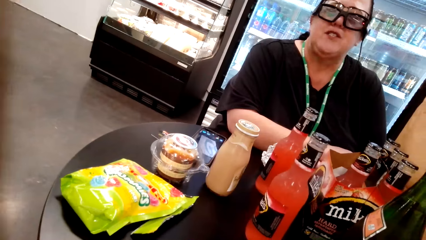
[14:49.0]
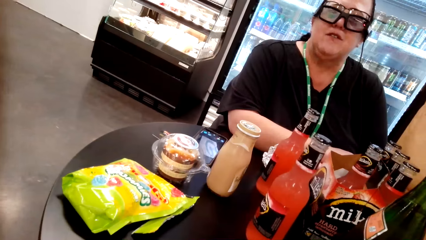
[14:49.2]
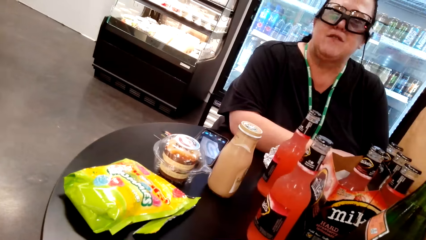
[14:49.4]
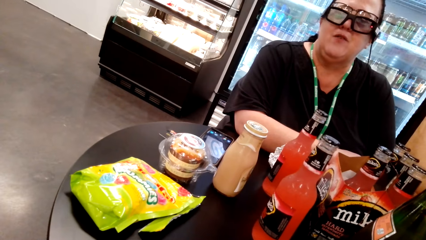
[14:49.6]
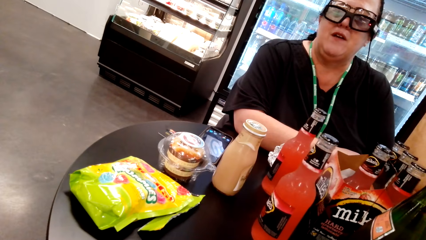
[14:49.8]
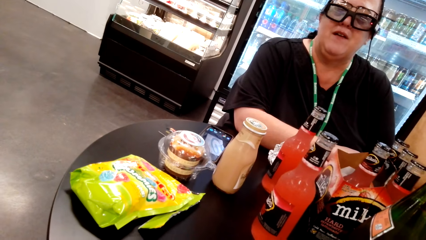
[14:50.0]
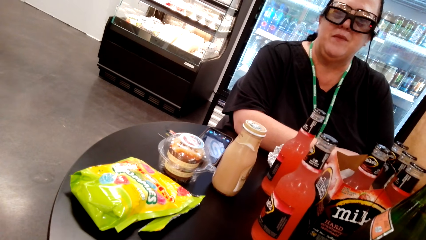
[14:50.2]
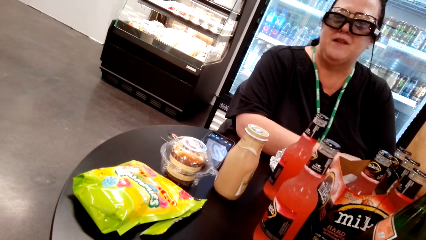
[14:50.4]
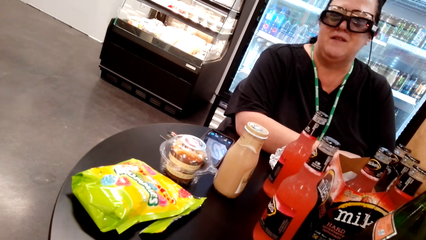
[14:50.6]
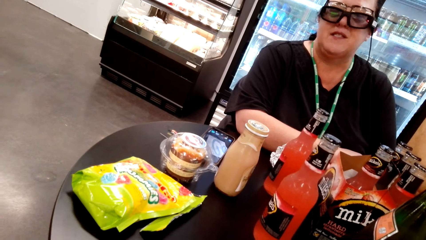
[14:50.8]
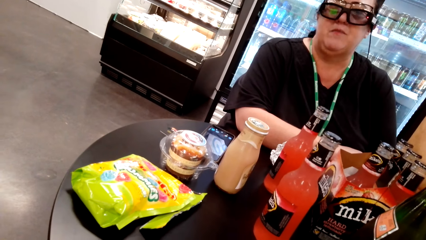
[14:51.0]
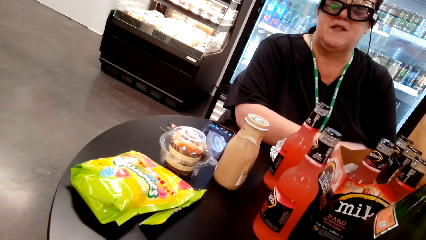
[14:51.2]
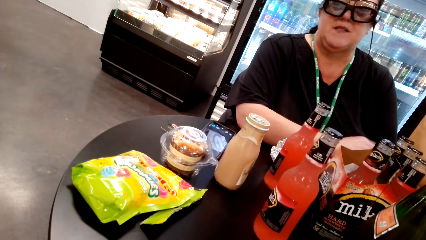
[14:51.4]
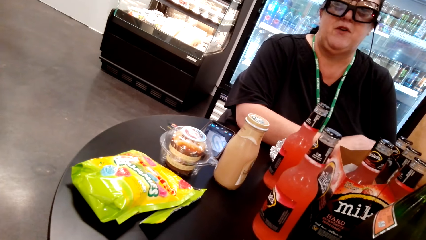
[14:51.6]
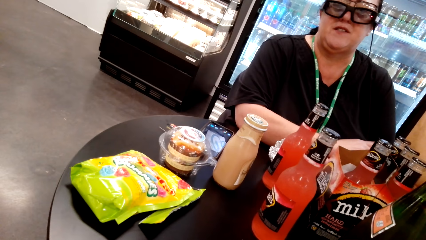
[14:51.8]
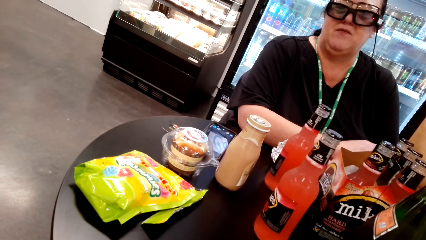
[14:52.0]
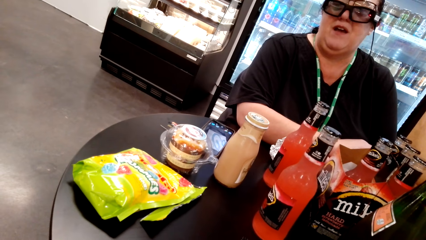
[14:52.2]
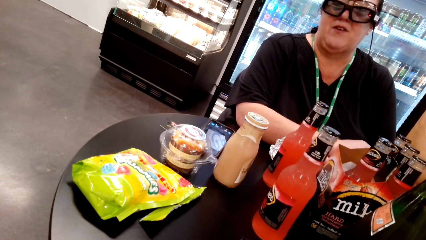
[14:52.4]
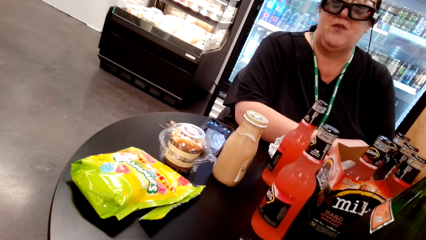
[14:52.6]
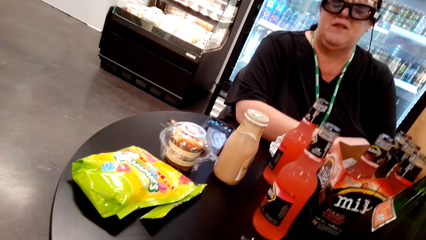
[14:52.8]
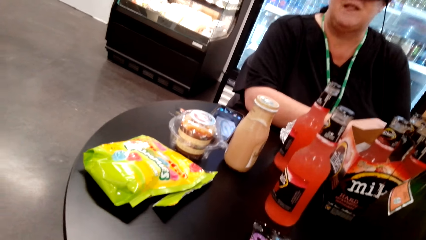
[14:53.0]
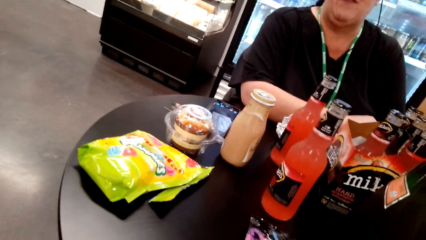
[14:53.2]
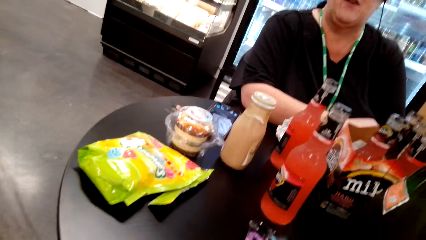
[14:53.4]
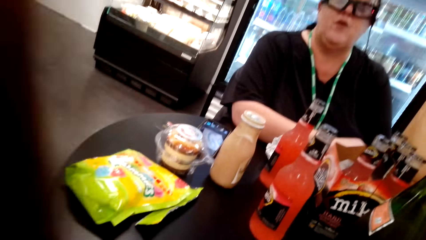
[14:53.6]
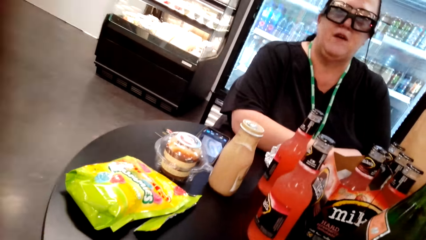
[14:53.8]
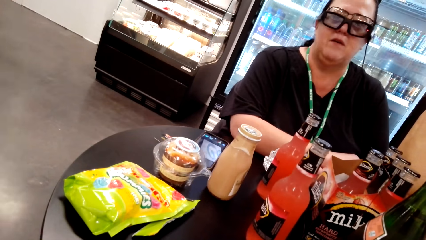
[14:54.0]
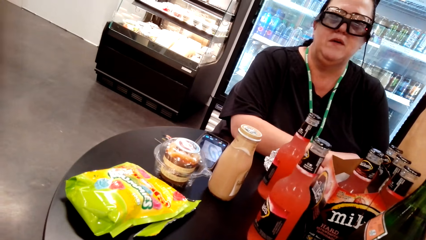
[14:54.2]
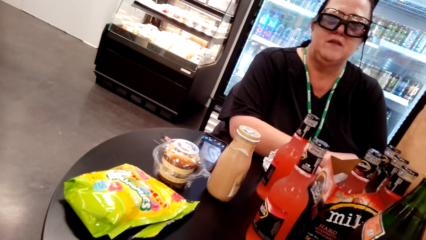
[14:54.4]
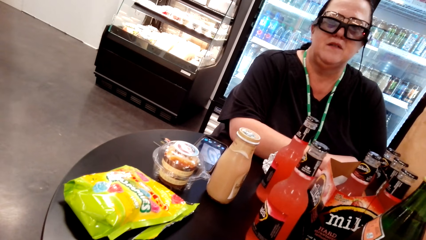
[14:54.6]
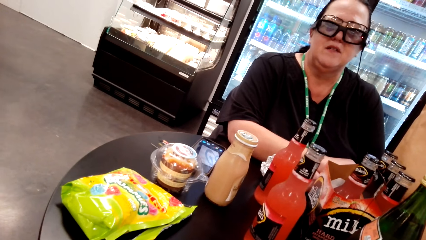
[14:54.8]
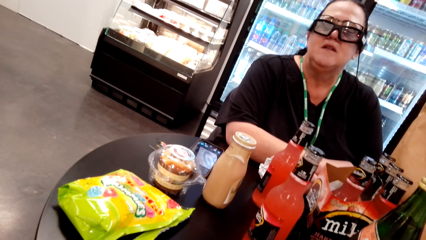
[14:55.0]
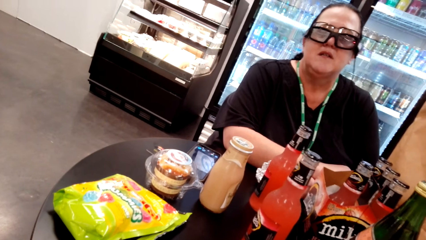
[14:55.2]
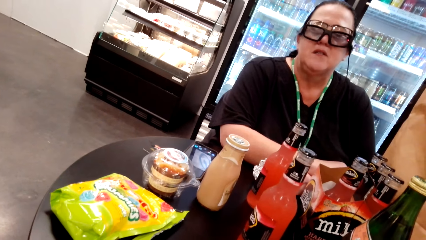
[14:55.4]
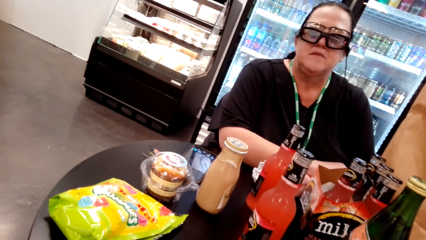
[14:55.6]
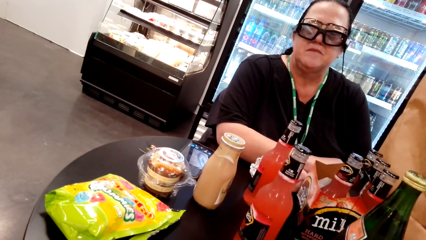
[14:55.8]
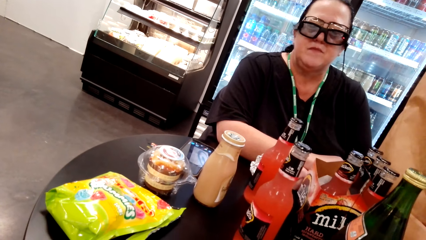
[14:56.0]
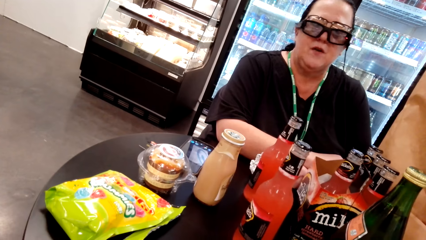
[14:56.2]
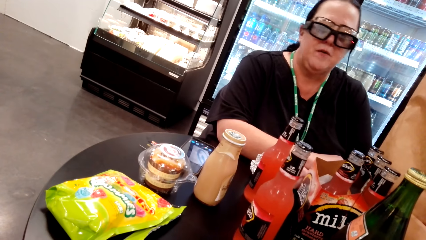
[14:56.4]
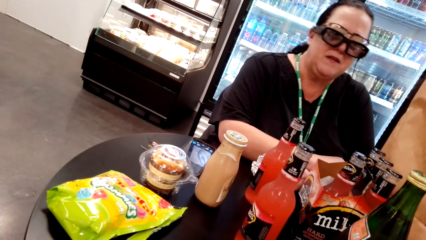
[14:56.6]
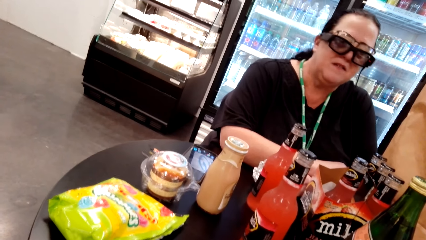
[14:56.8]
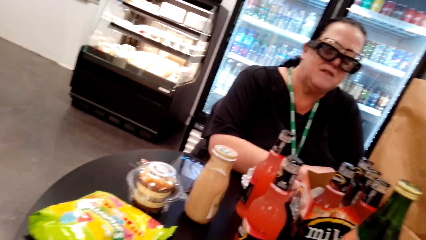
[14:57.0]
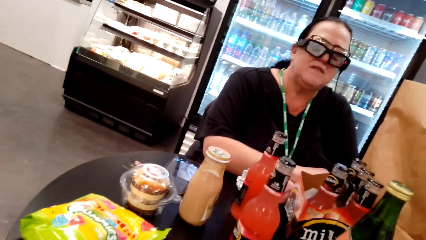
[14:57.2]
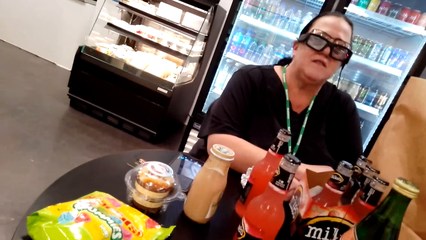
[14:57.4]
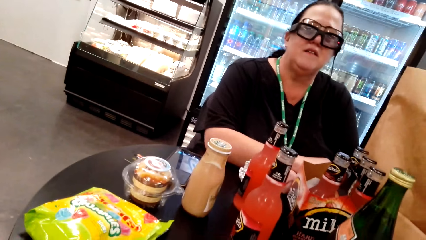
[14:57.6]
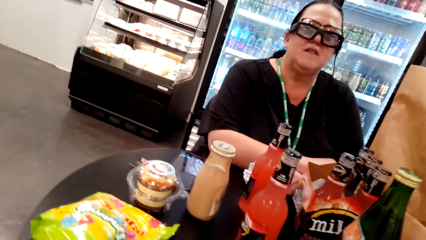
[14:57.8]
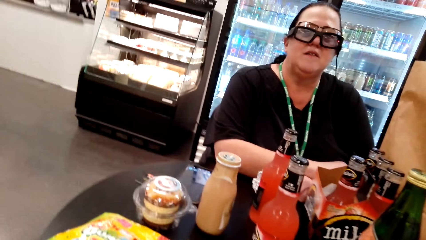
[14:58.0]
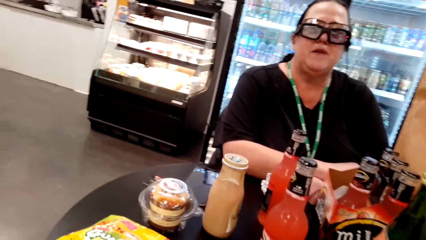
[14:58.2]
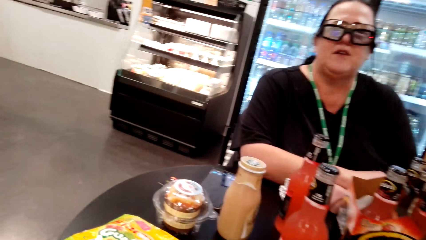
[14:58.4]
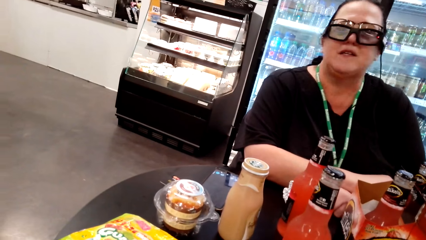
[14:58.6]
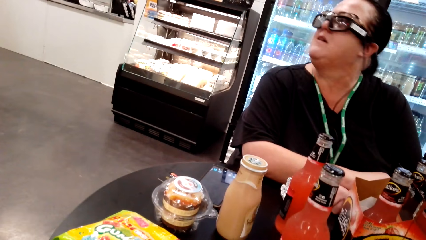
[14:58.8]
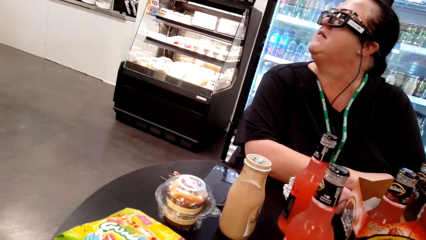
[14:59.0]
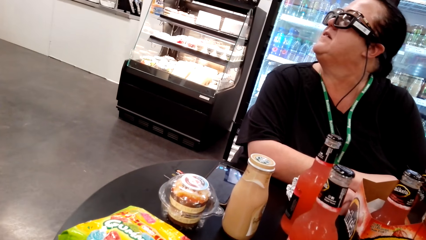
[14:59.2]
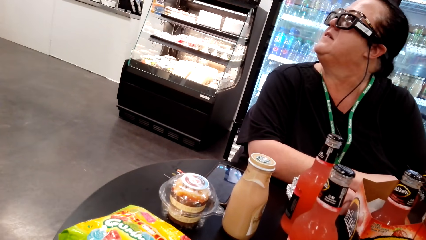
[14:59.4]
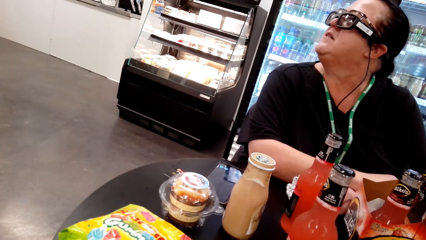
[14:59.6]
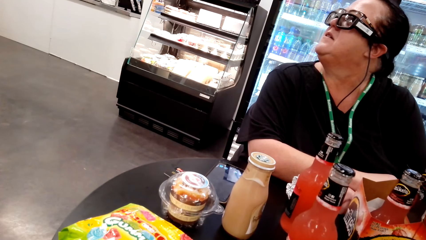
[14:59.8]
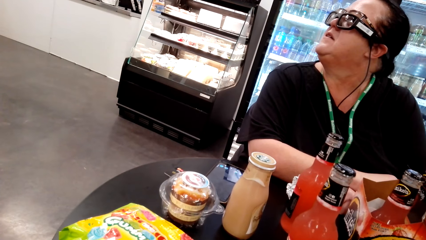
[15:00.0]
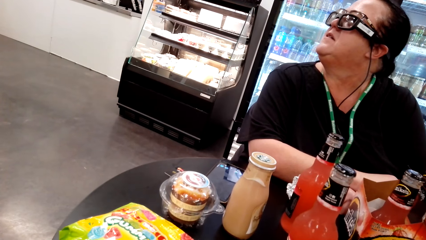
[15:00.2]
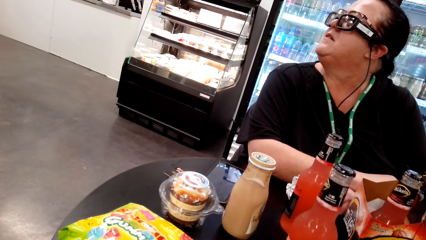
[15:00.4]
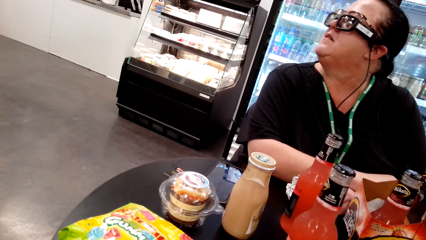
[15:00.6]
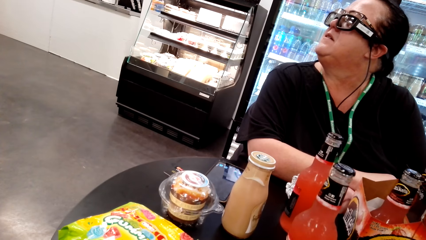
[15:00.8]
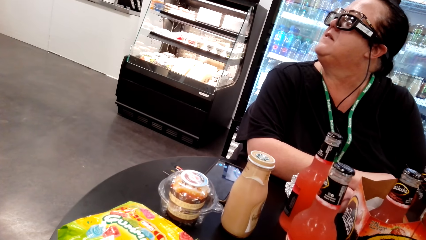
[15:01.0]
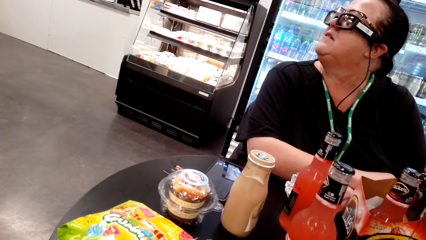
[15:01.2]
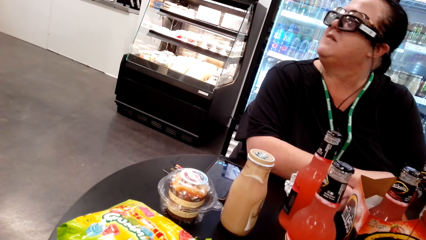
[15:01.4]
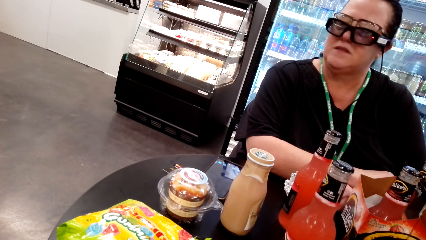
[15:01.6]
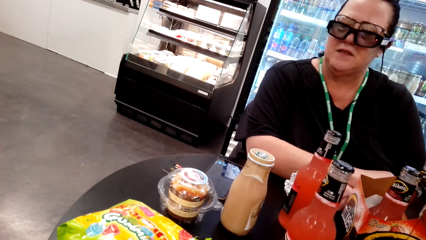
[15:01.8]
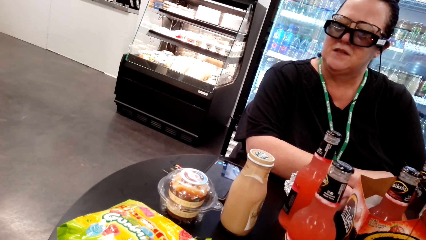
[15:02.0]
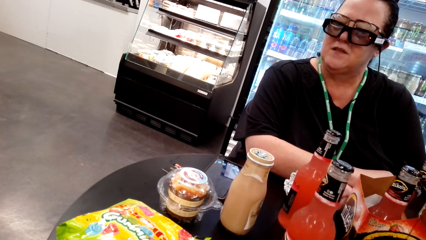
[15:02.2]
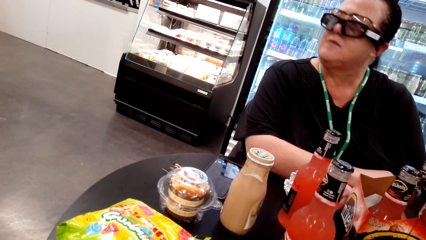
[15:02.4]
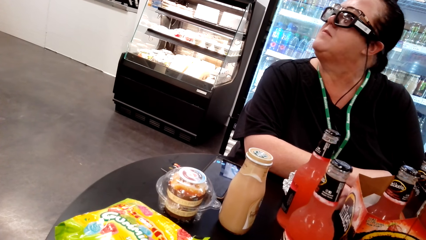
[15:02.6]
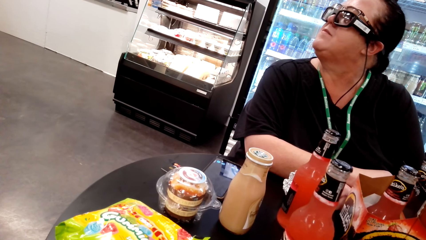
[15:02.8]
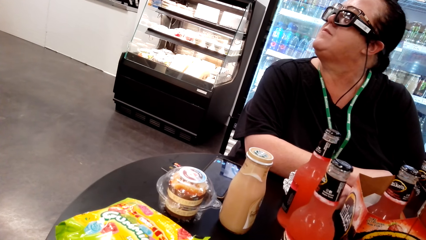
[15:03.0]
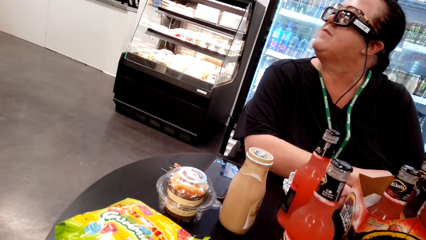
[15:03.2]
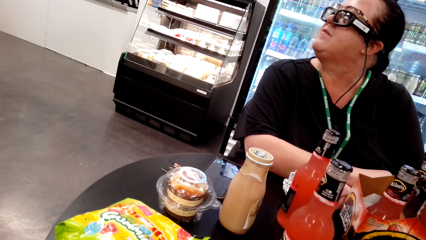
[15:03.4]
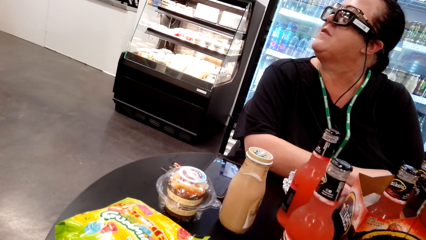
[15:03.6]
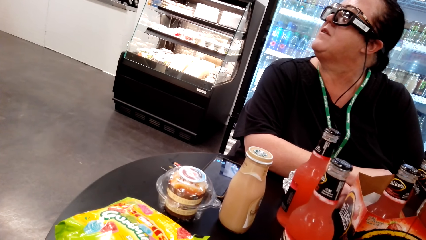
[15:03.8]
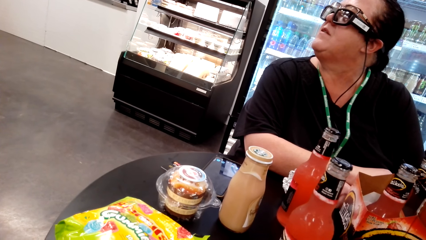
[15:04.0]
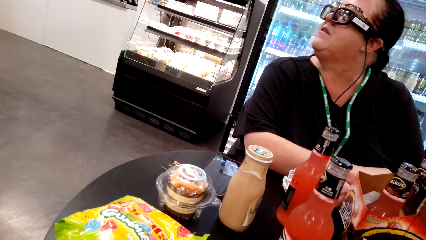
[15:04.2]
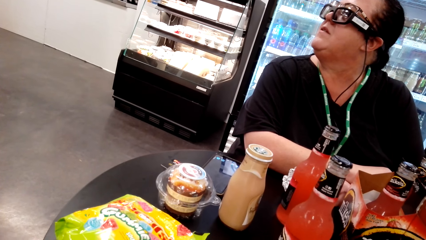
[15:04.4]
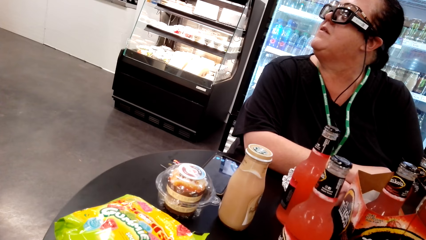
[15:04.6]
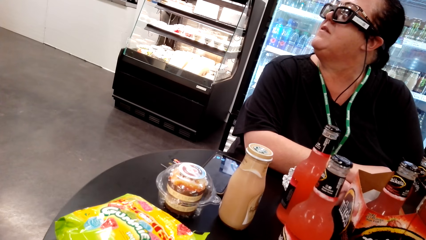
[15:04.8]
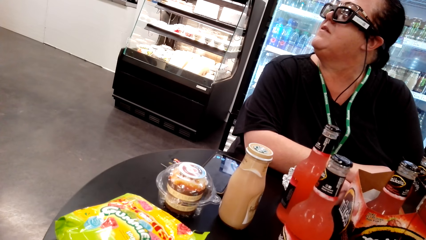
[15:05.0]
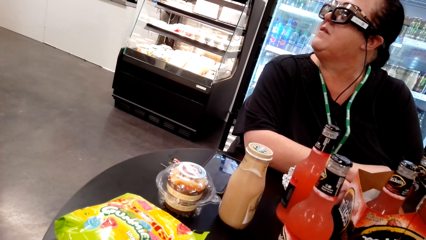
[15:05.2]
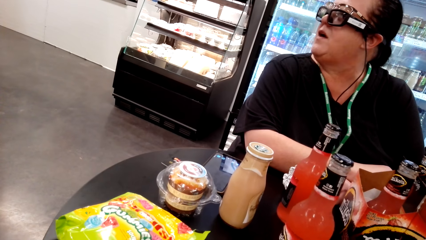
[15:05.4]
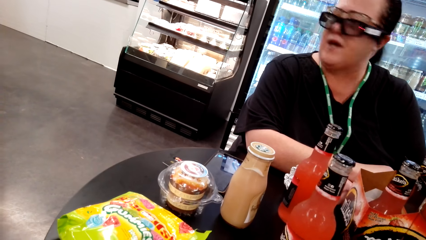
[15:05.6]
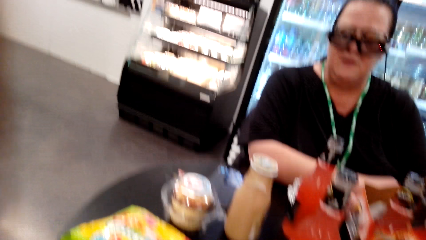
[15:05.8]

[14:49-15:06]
The woman moves her head to the left, lifts her head up and looks aside. A man converses with the camera wearer.
